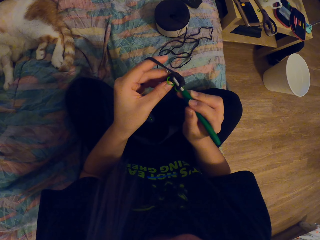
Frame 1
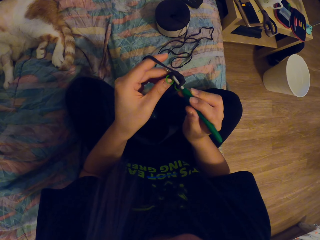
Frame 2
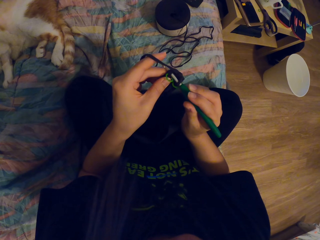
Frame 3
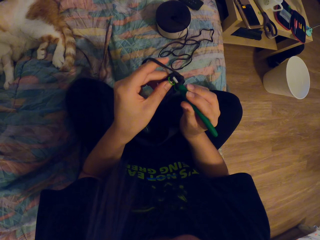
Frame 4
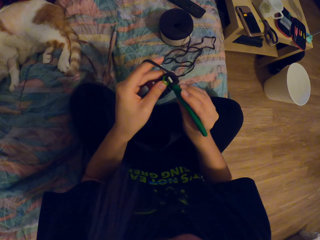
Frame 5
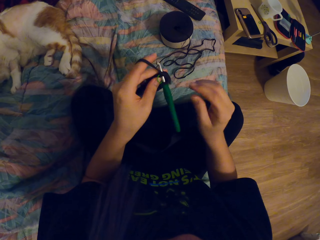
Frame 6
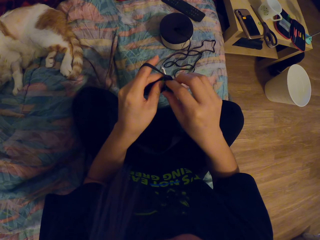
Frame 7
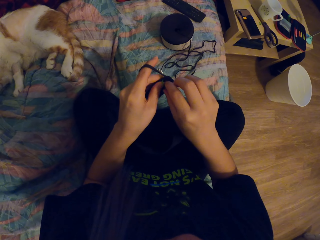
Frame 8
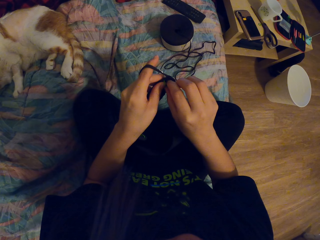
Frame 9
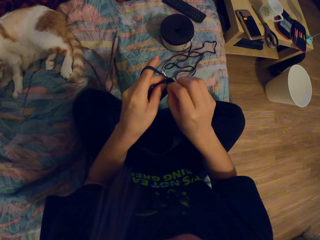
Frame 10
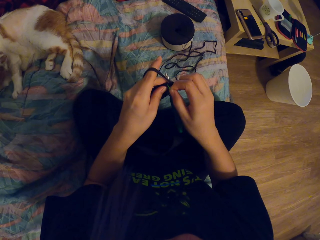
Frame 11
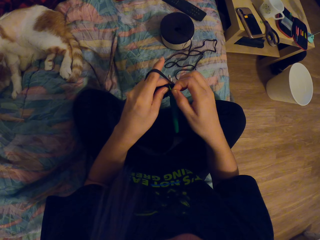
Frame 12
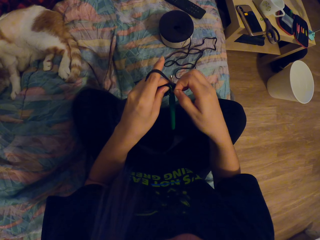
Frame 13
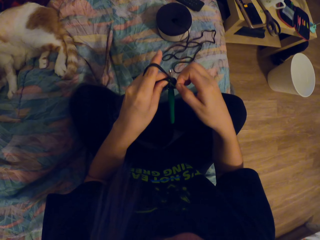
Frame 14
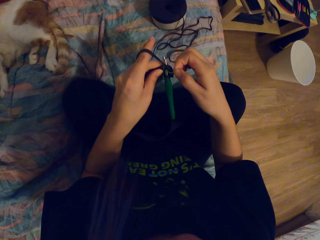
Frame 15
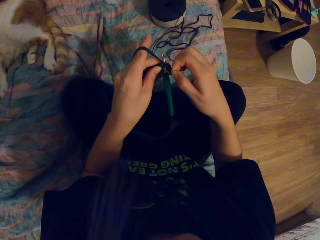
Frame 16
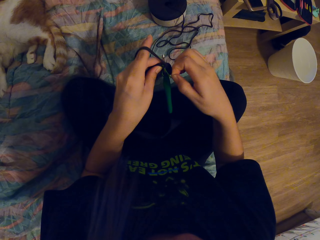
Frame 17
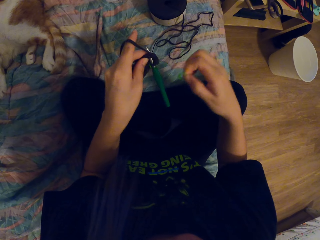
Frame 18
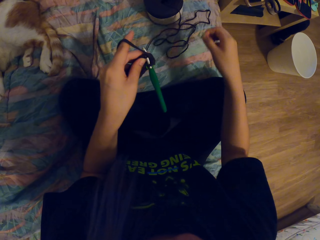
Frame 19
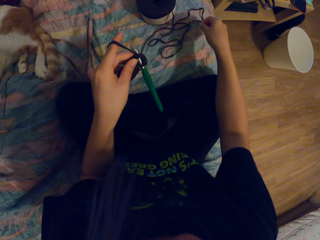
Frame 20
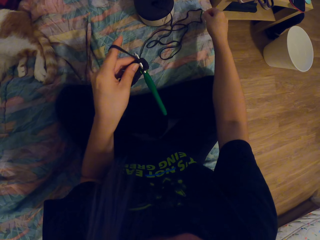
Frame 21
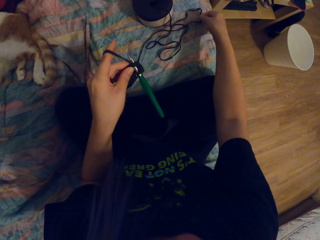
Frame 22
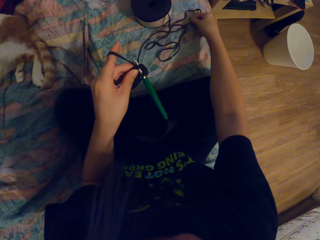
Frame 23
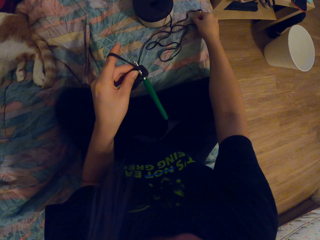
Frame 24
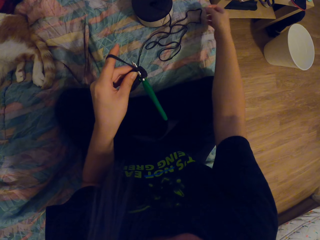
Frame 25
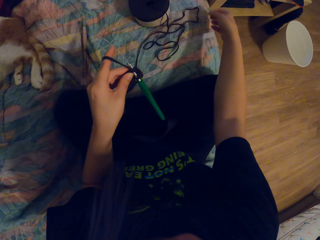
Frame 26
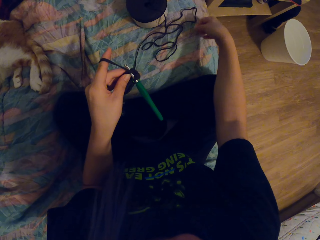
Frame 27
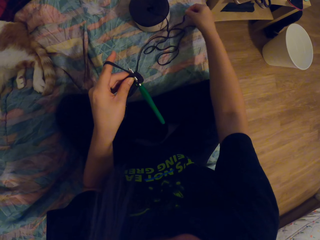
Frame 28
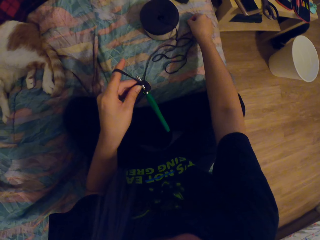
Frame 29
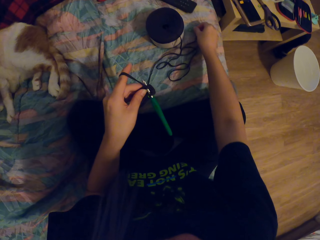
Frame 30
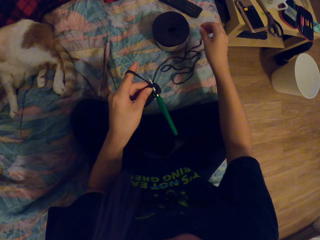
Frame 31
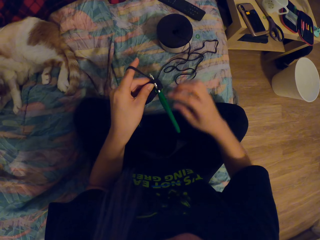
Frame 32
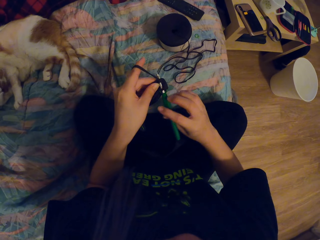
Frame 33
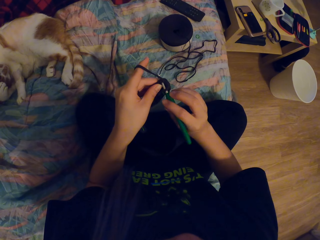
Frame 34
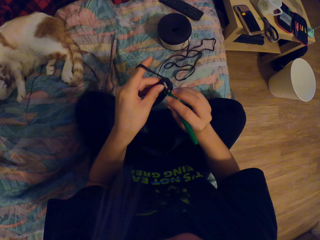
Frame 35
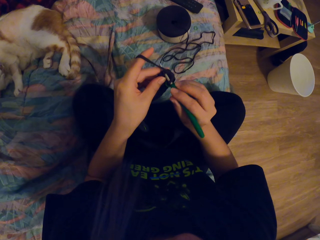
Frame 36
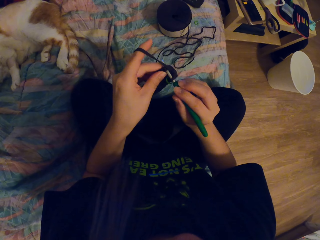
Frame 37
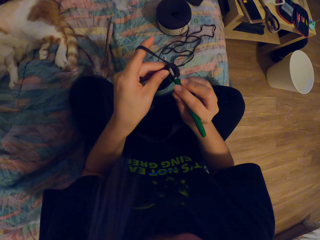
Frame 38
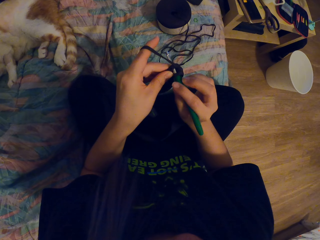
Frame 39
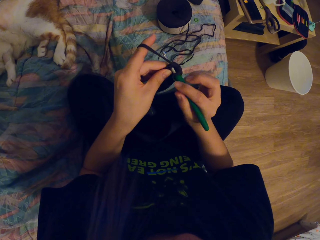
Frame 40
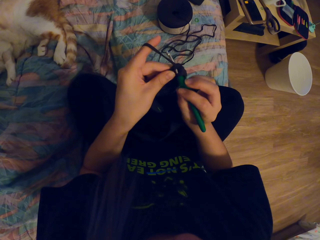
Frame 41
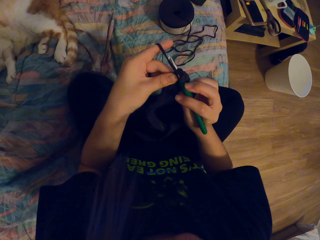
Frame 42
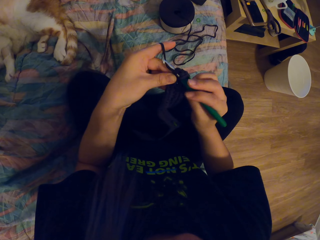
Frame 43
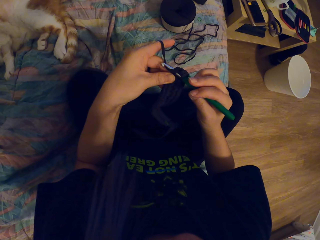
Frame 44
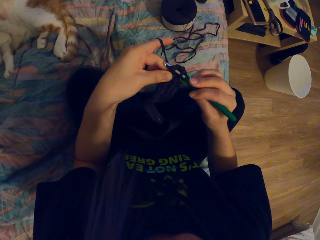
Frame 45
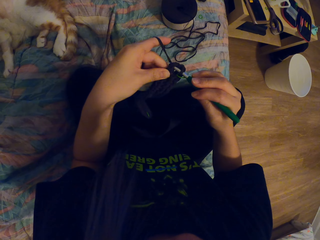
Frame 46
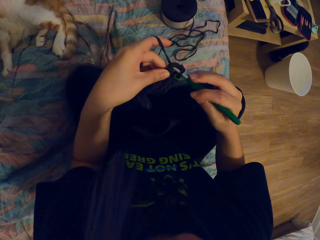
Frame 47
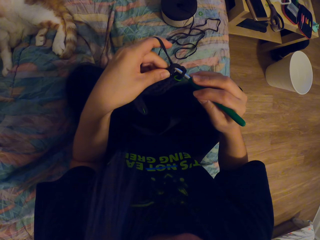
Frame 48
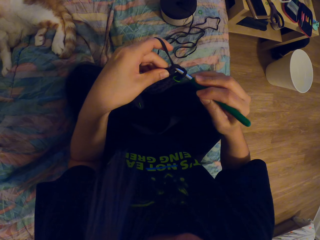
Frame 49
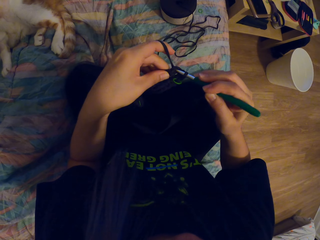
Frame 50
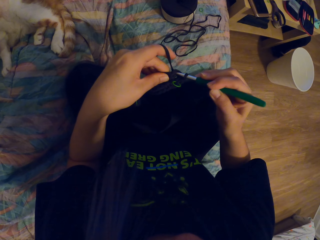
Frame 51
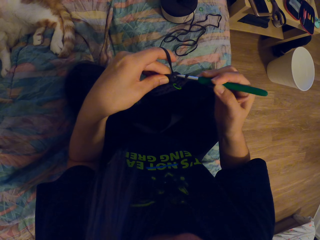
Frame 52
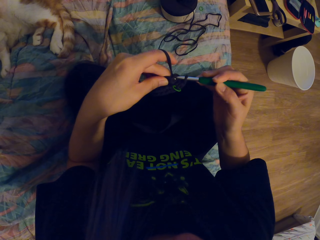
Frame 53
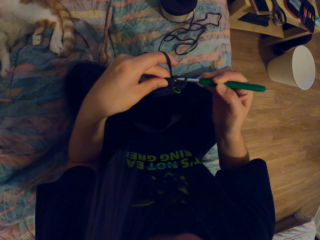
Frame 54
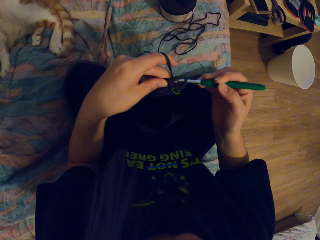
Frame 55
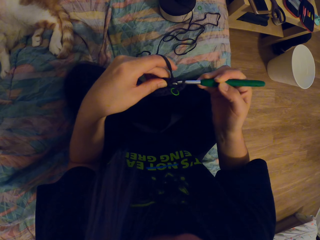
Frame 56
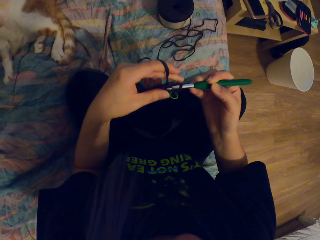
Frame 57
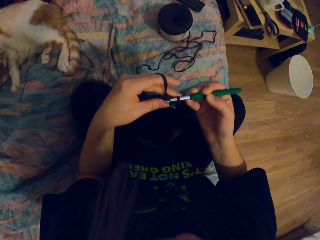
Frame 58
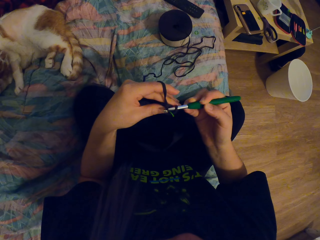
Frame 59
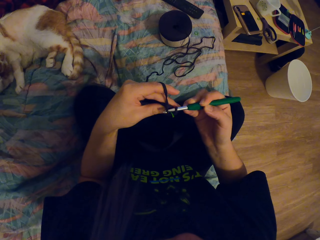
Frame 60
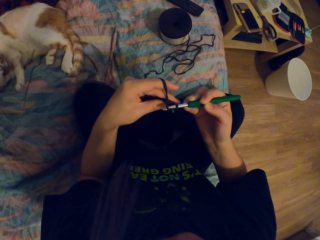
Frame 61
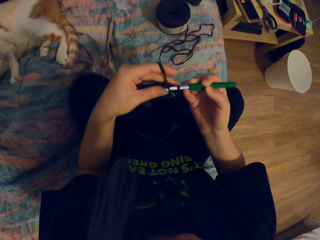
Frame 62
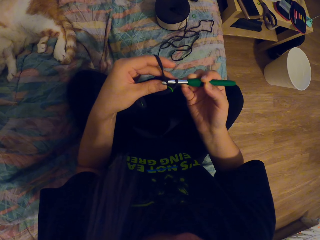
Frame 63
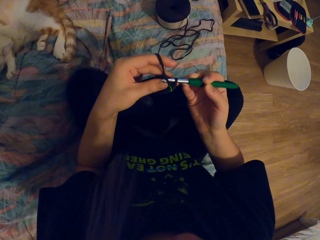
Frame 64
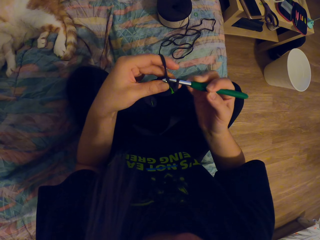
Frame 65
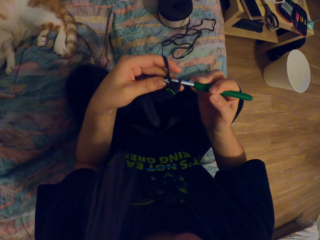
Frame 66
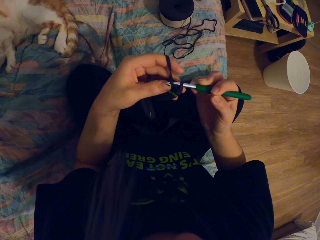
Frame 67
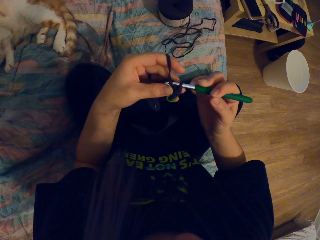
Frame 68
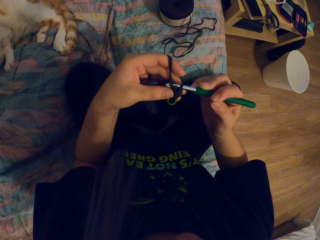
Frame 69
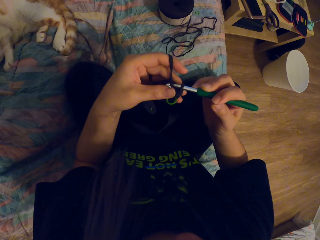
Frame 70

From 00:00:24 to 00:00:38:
The camera wearer removes the ring. They drop the ring. They hold the crochet. They knit the threads using the crochet.

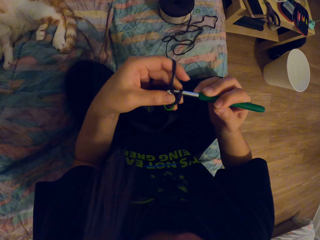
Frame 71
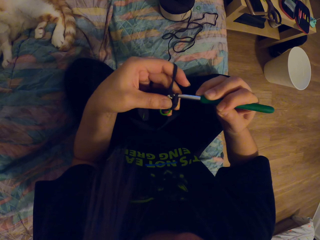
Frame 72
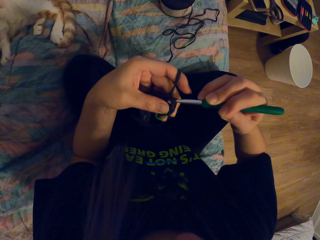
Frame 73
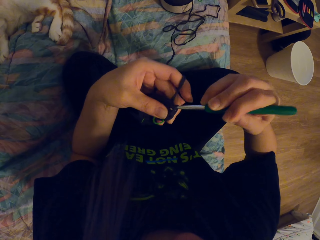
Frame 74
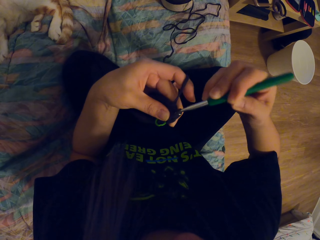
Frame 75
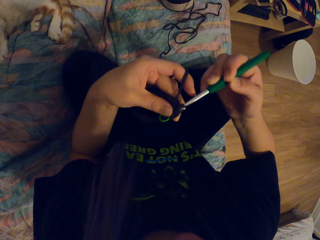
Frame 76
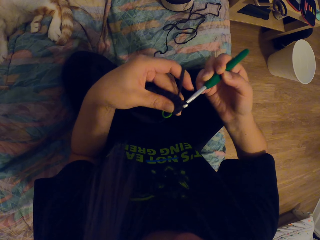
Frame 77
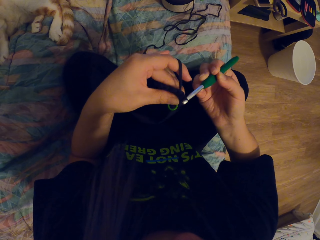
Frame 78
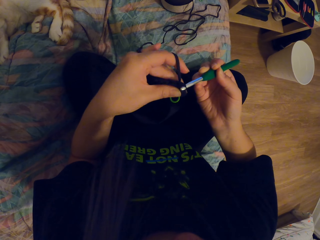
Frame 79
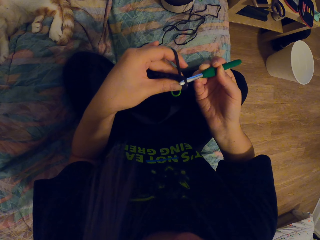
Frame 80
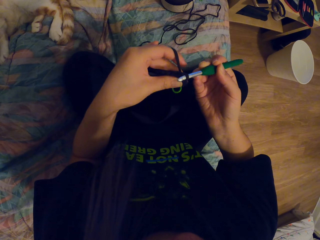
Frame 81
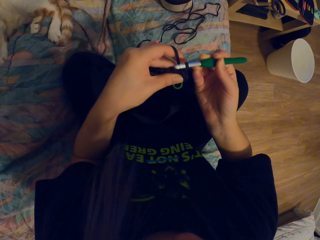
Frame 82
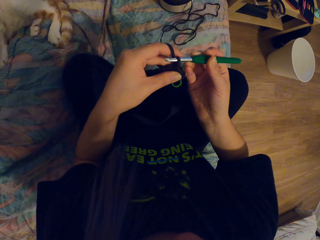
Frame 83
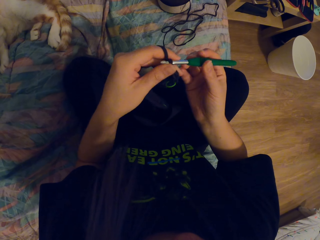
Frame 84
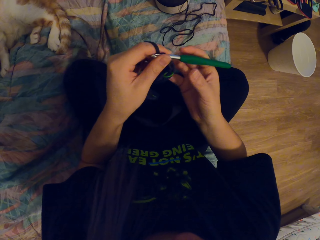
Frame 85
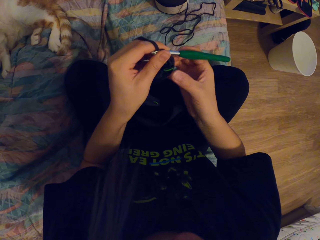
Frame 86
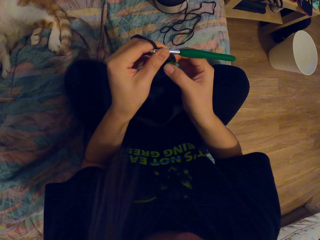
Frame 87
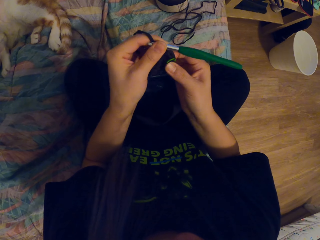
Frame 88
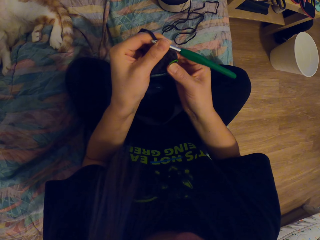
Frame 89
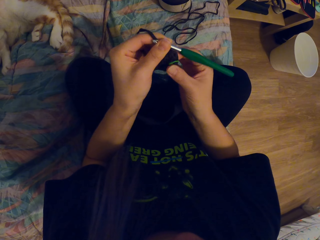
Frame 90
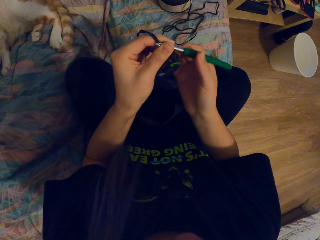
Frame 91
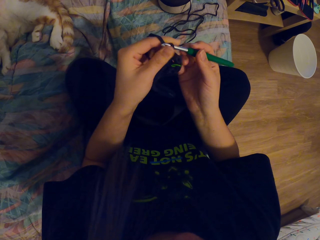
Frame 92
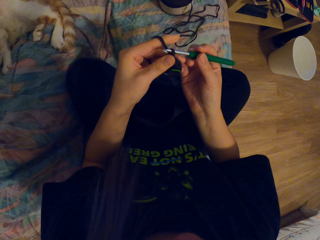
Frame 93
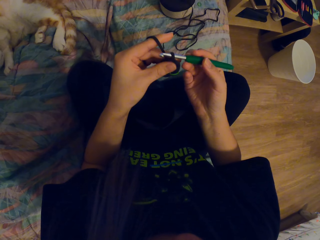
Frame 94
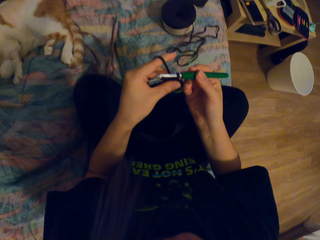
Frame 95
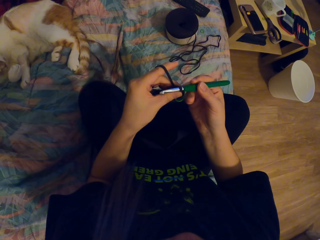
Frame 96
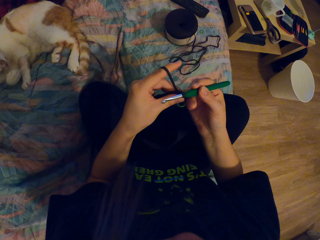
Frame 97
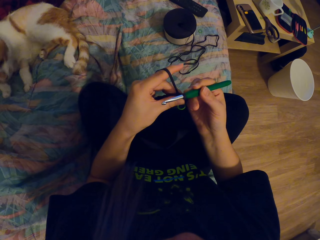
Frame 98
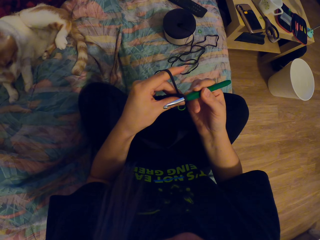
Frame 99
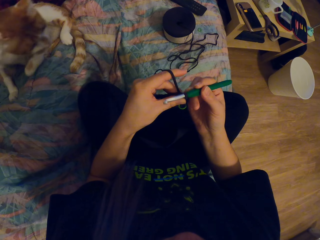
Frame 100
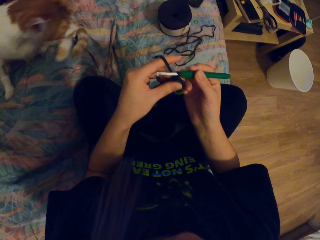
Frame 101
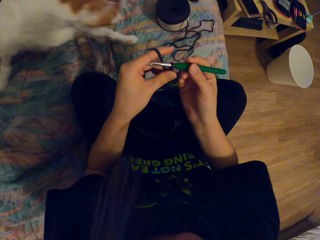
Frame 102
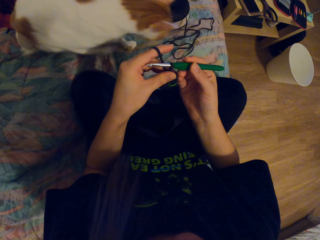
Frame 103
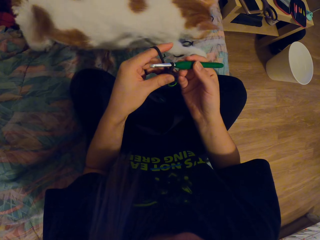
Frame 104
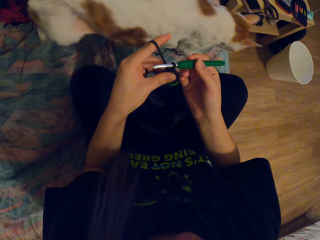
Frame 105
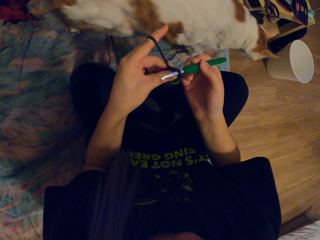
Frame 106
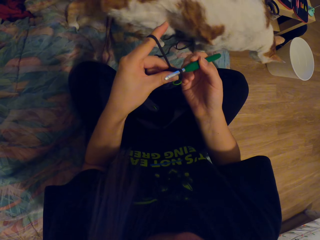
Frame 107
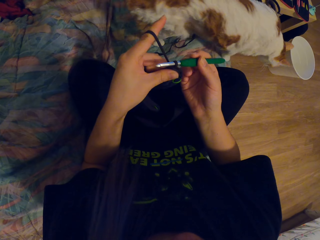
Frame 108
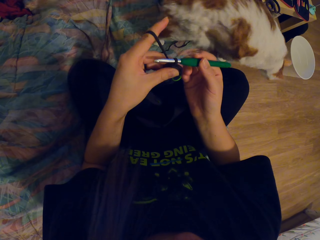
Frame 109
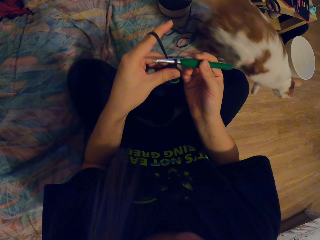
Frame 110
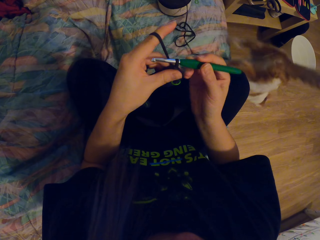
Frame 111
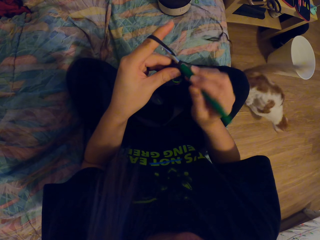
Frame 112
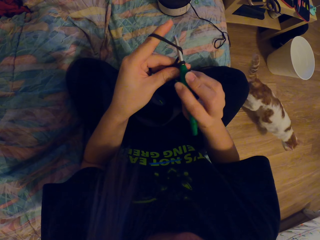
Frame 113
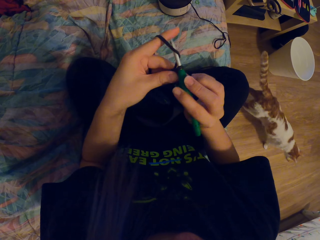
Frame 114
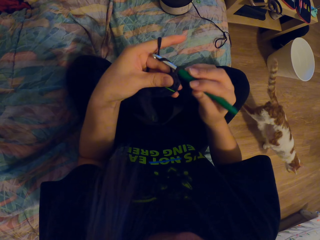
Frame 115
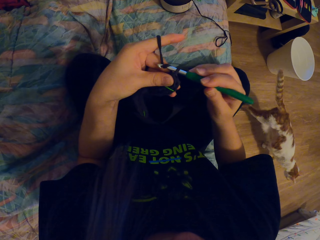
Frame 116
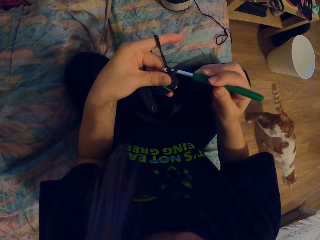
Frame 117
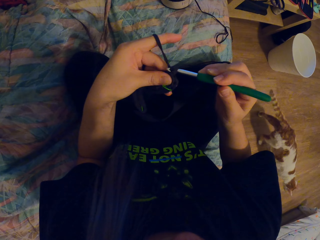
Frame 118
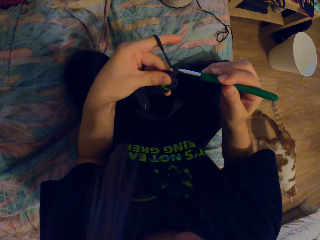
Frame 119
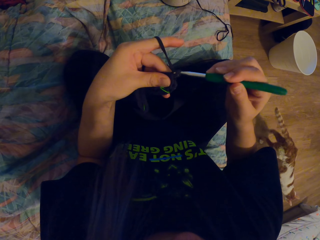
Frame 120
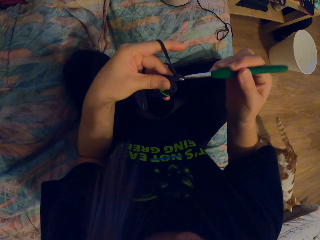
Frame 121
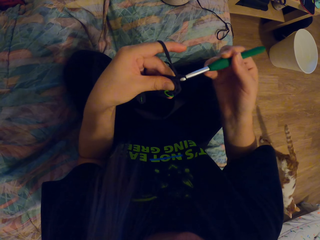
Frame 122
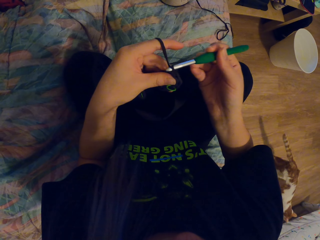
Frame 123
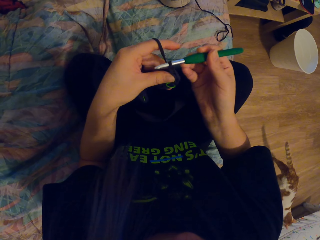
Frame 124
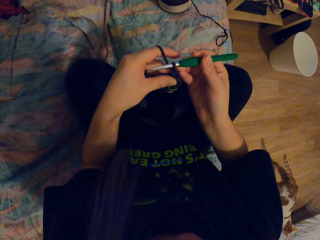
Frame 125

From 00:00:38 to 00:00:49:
The camera wearer holds the thread. They look at the thread. They knit the threads using a crochet.
